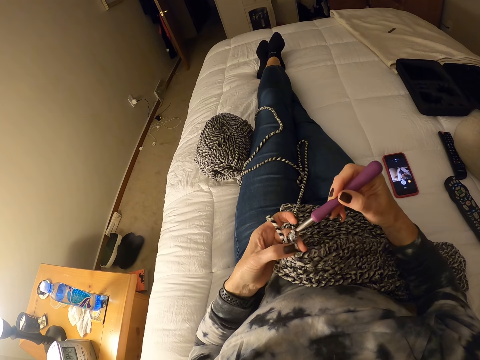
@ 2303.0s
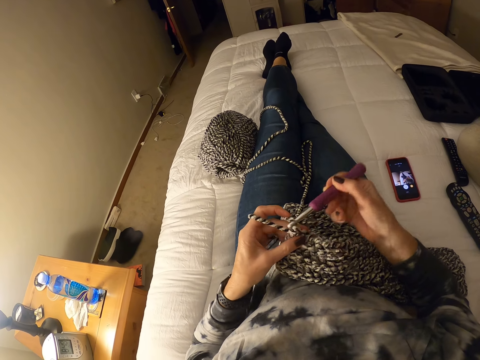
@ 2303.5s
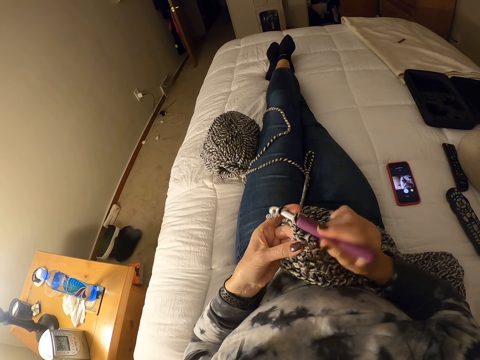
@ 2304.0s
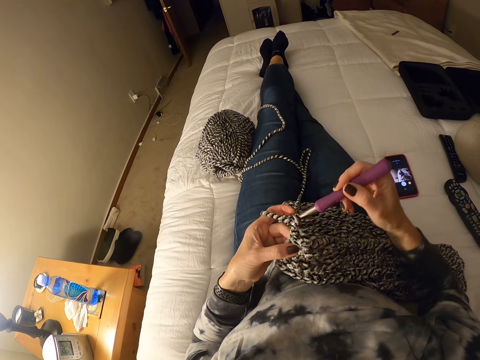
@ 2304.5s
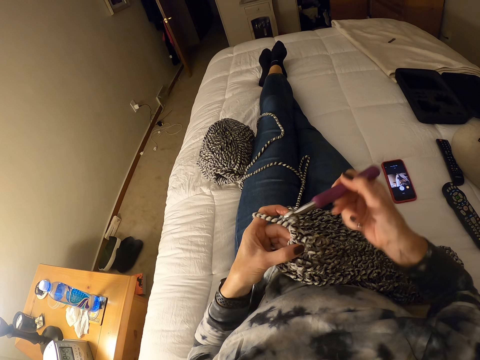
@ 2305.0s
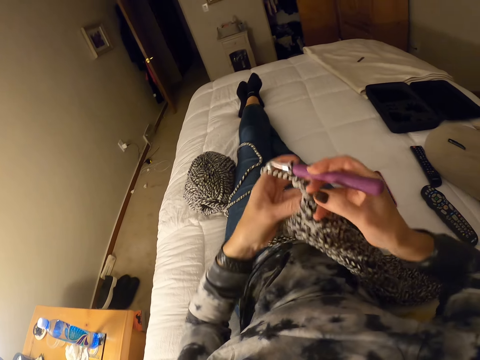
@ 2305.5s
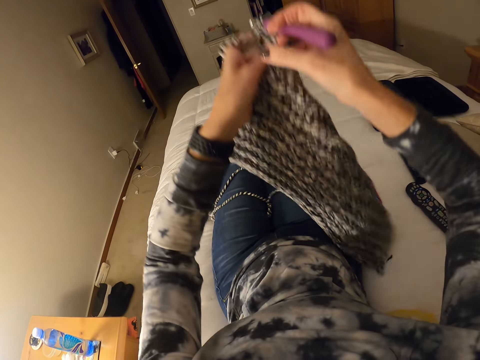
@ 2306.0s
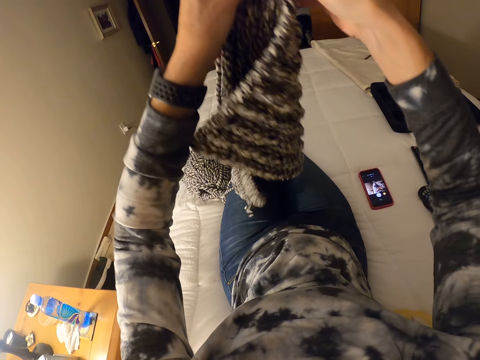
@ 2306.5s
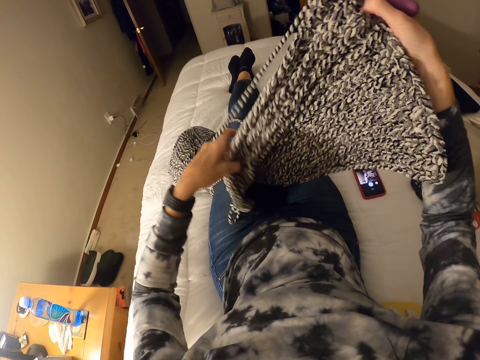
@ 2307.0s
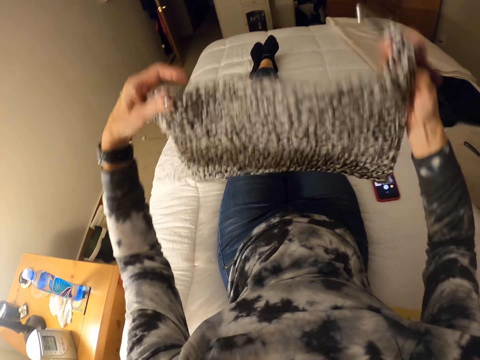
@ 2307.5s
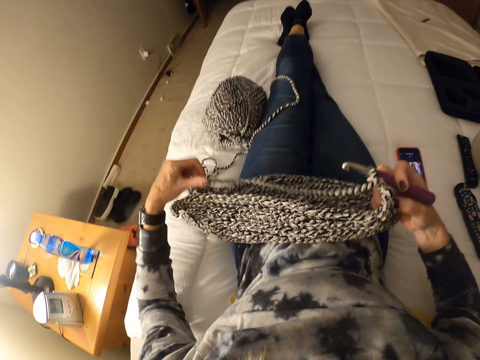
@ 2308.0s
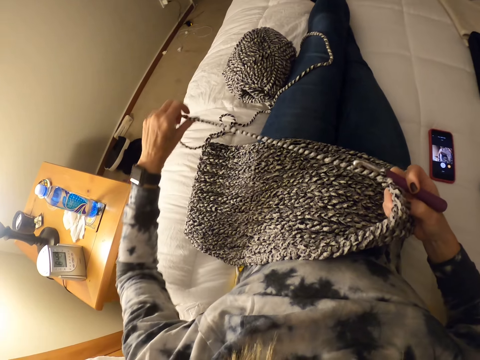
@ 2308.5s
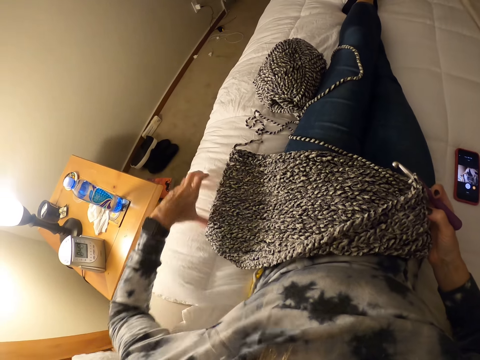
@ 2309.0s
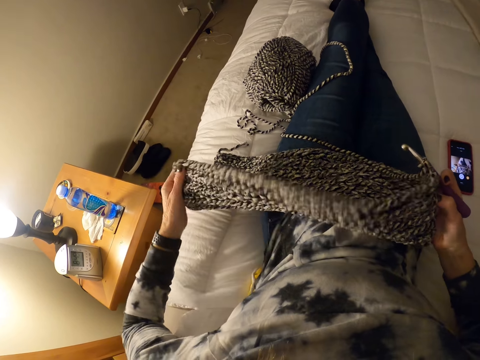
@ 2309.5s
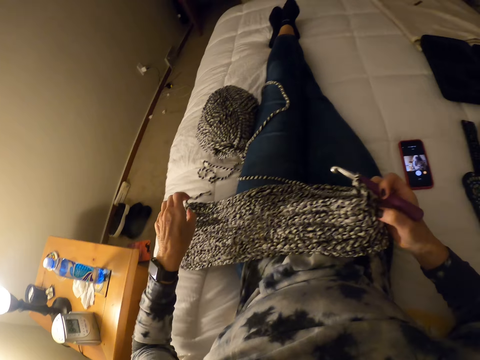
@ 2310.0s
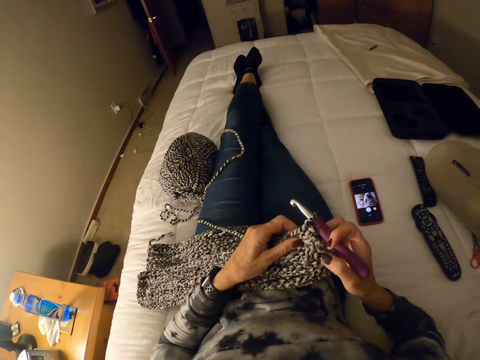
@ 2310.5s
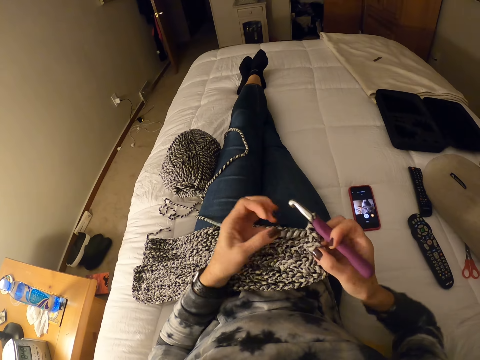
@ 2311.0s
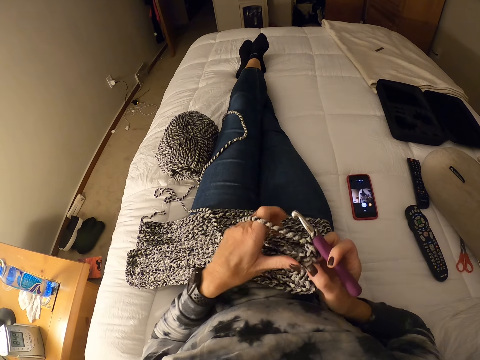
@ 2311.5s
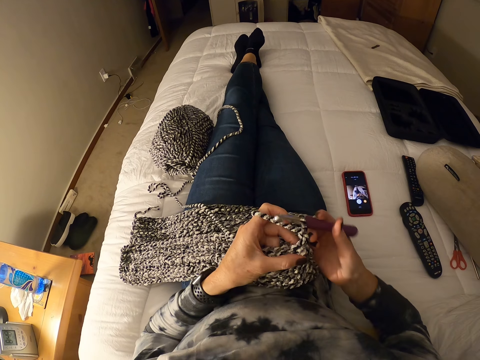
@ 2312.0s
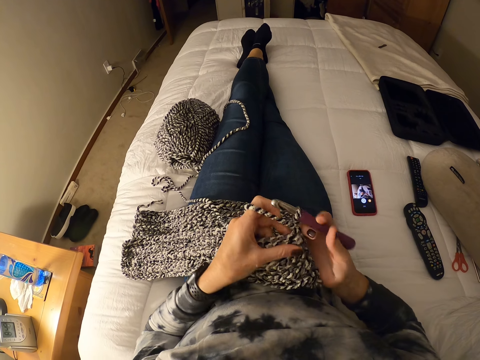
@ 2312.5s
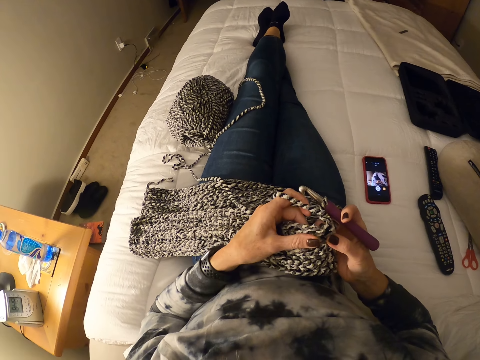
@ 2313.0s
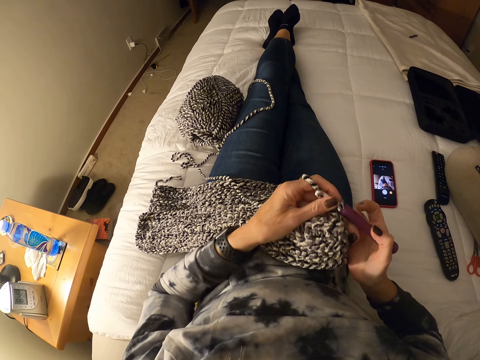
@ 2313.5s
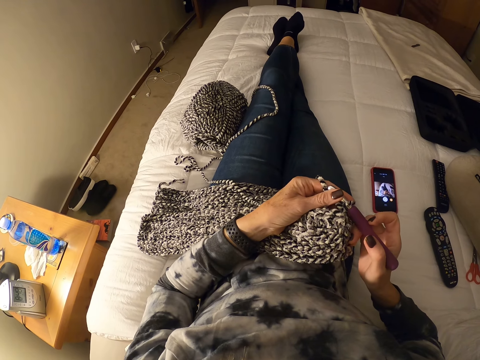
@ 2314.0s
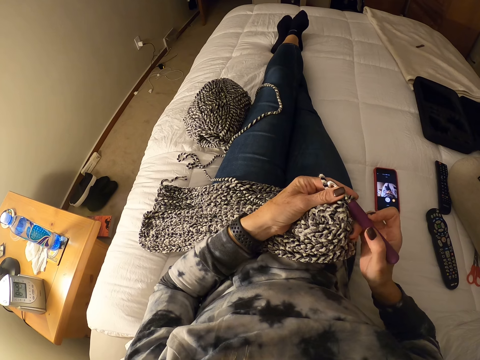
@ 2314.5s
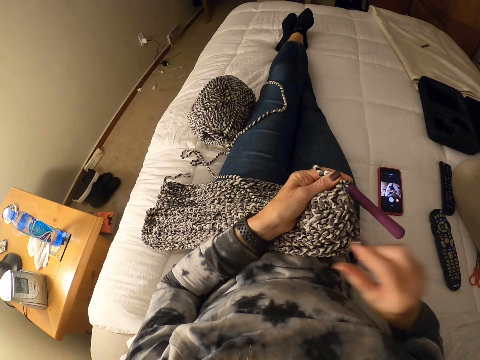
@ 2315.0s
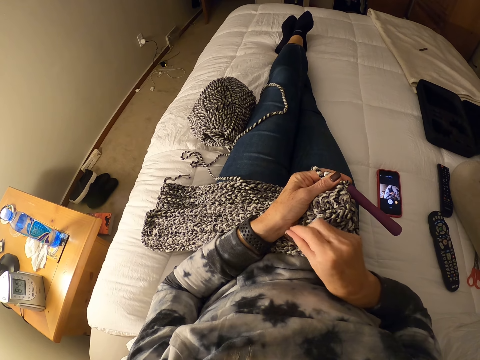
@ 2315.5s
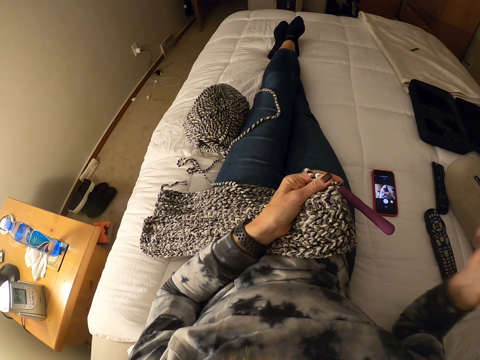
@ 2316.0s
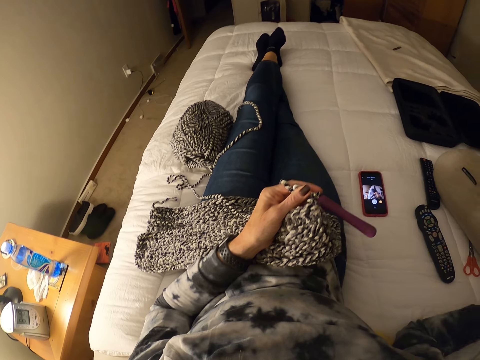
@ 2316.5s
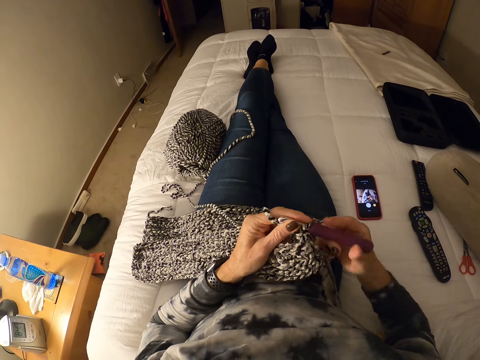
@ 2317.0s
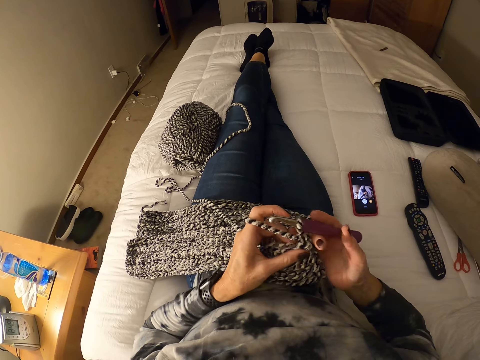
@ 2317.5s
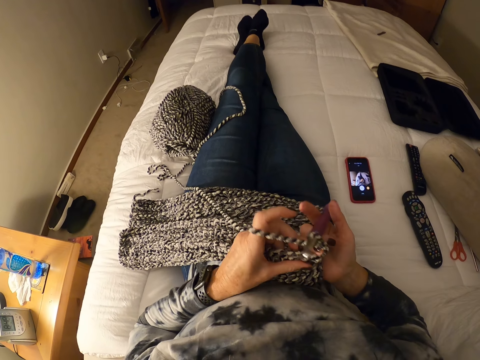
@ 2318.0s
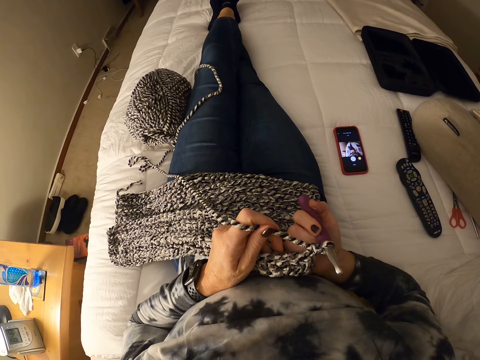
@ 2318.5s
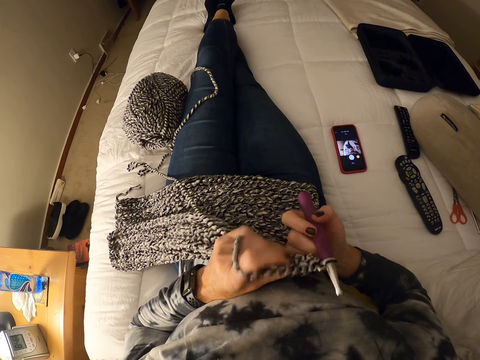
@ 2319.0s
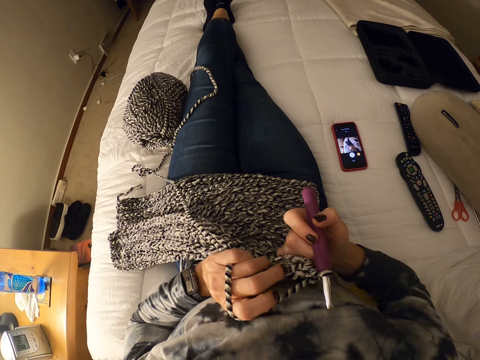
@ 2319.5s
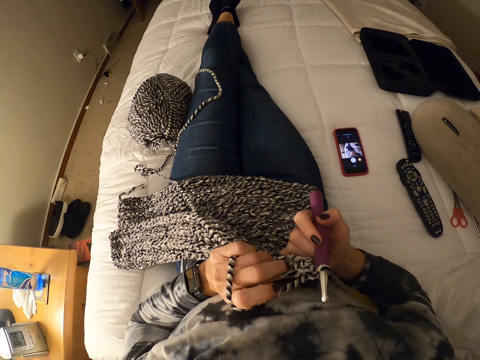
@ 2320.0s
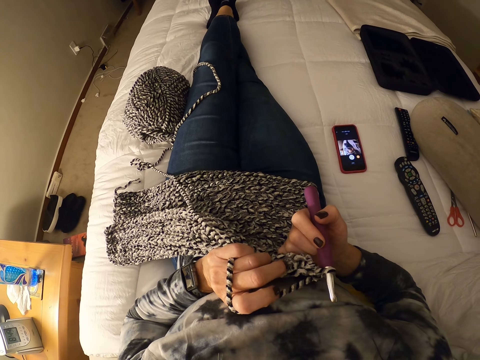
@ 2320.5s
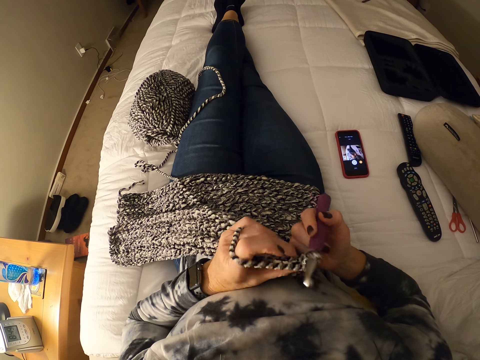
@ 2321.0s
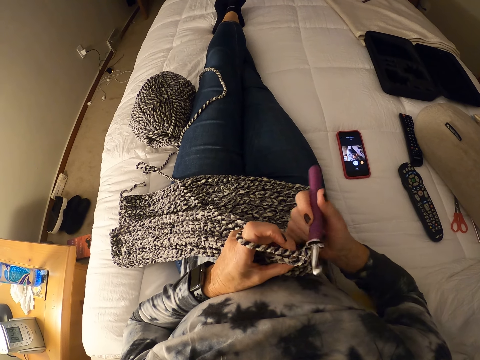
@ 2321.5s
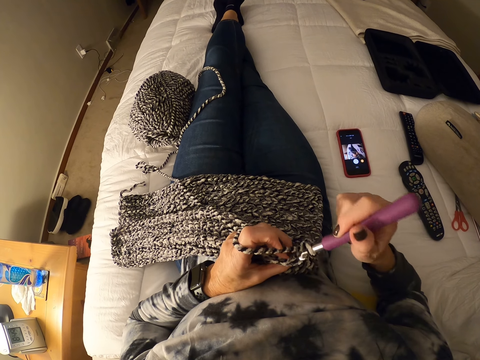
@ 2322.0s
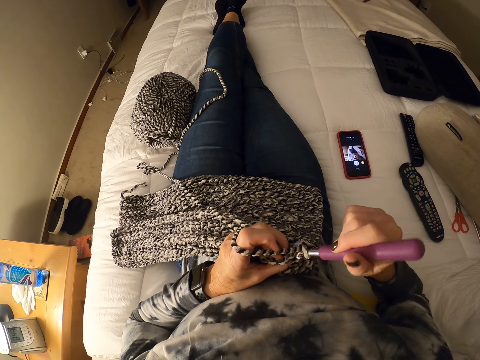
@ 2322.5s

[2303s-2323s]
The camera wearer adjusts the stitch. She stretches the fabric. She rolls the yarn. She holds the crochet hook with her left hand. She removes a yarn strand on her hand with her right hand. She holds the crochet hook with her right hand. She crochets with the yarn.

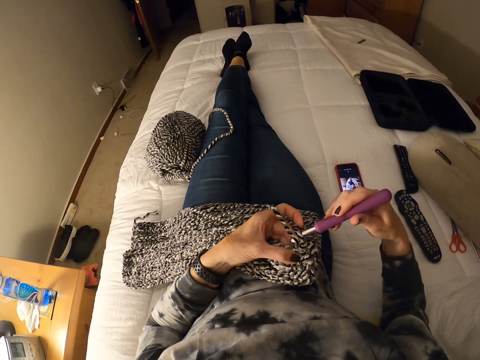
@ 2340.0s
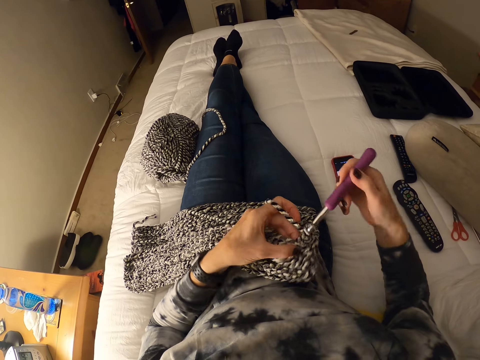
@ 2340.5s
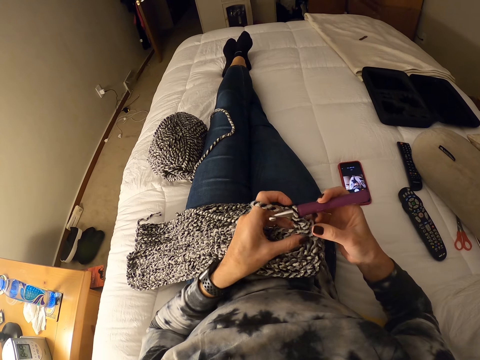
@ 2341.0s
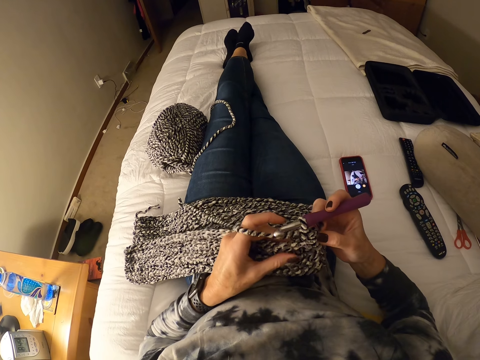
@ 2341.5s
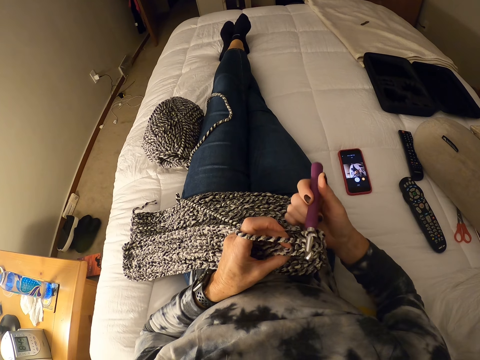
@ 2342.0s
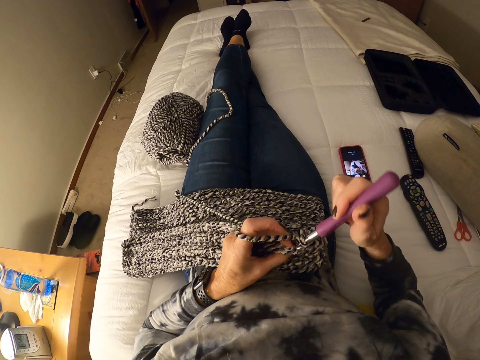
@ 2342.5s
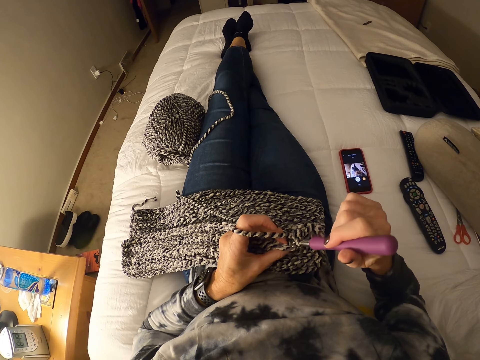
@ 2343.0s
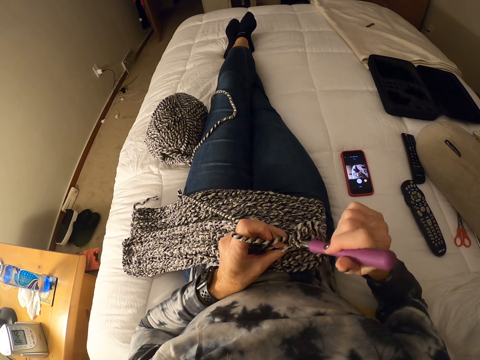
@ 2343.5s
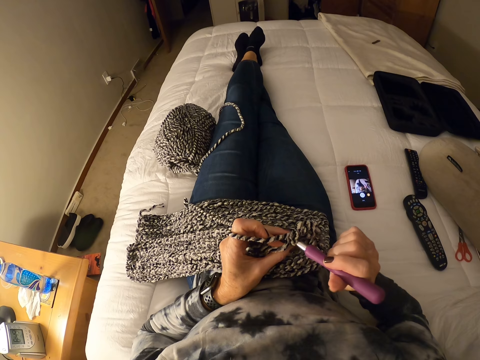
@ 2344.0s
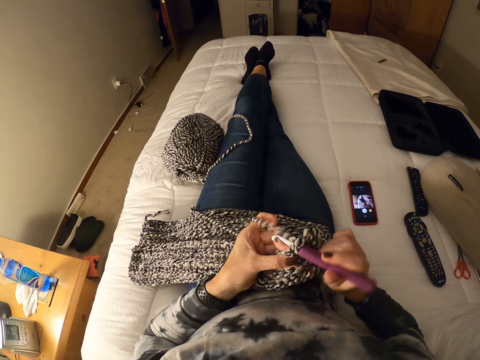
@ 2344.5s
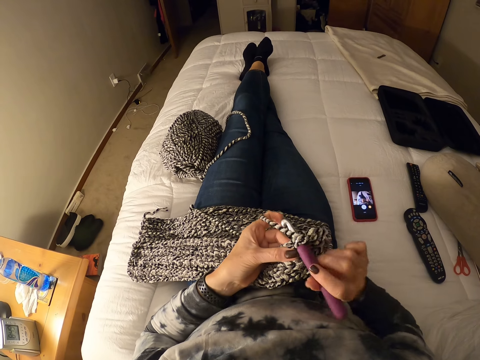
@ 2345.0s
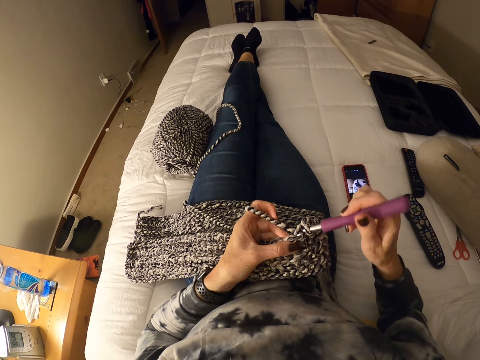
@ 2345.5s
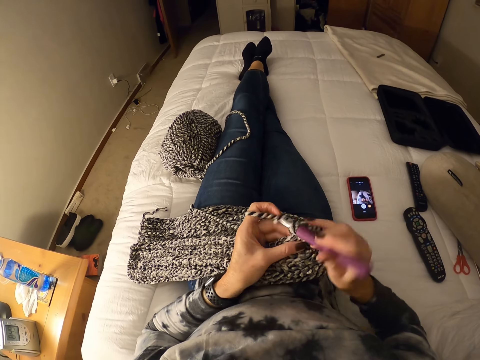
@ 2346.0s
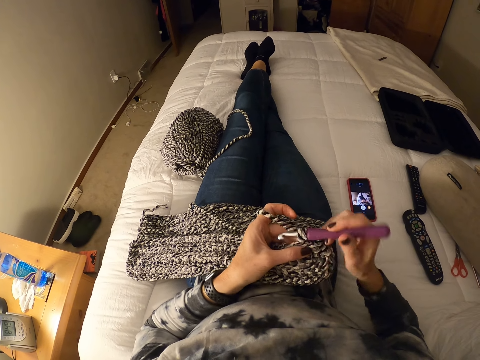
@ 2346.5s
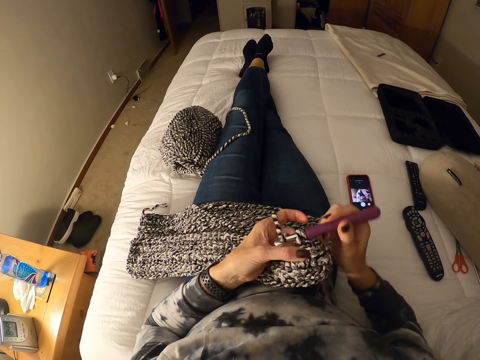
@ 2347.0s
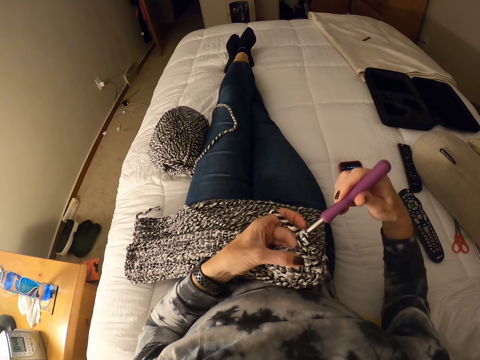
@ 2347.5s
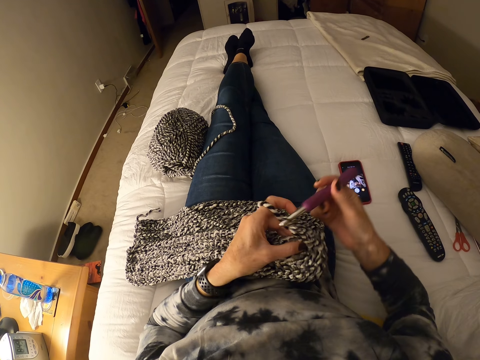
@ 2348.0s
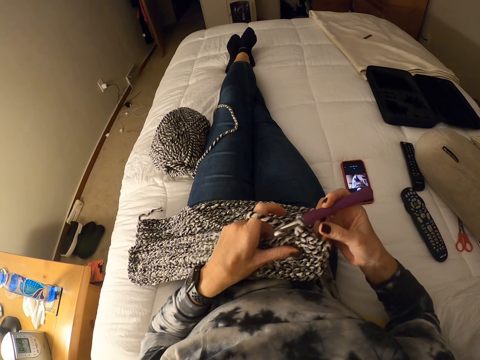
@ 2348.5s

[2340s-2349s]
The camera wearer stretches the fabric. They crochet.
